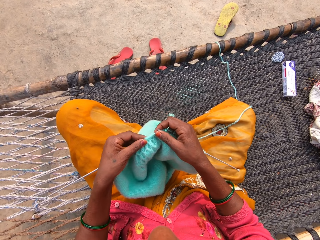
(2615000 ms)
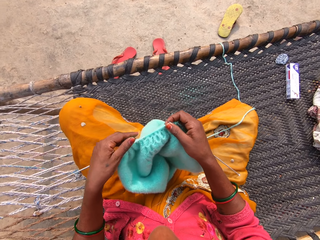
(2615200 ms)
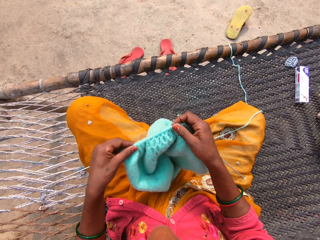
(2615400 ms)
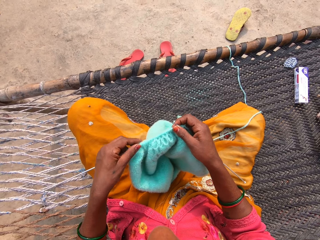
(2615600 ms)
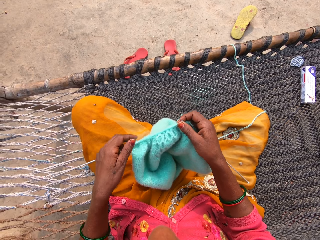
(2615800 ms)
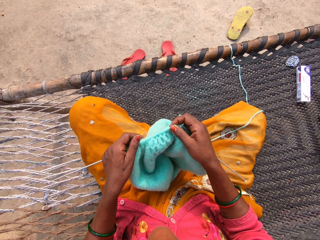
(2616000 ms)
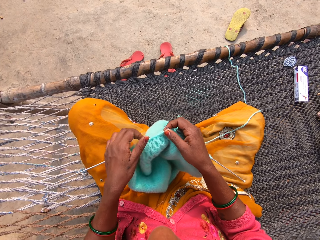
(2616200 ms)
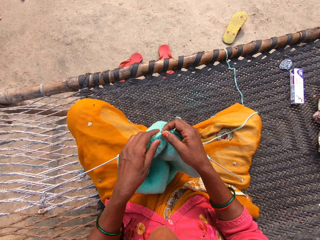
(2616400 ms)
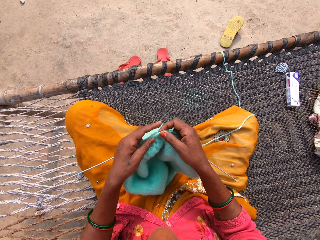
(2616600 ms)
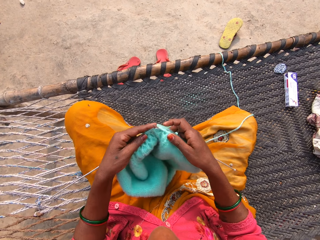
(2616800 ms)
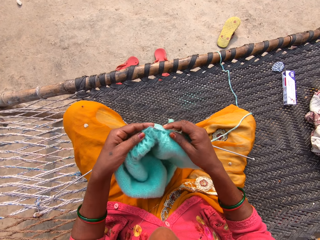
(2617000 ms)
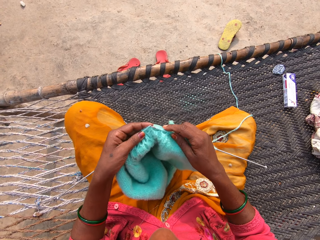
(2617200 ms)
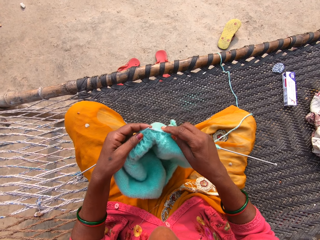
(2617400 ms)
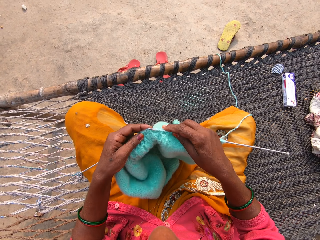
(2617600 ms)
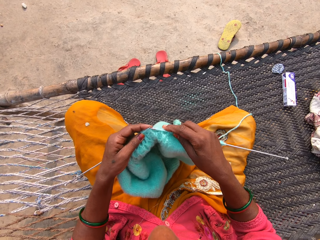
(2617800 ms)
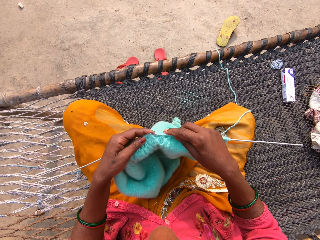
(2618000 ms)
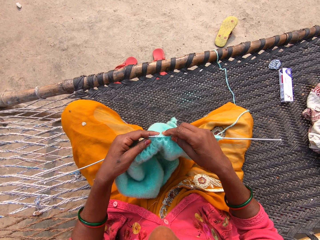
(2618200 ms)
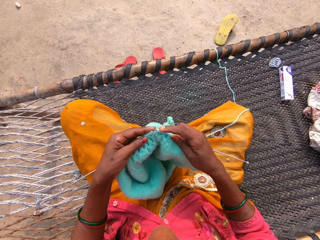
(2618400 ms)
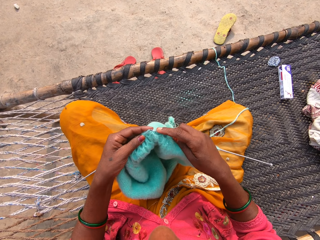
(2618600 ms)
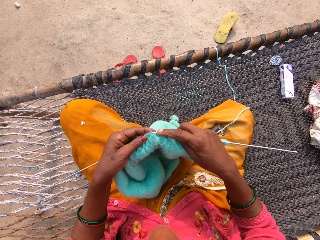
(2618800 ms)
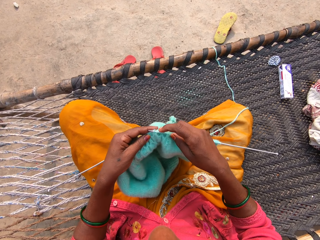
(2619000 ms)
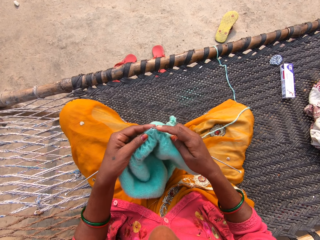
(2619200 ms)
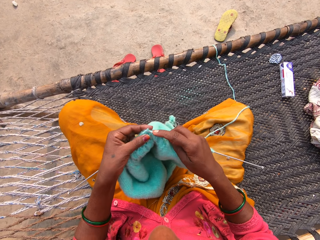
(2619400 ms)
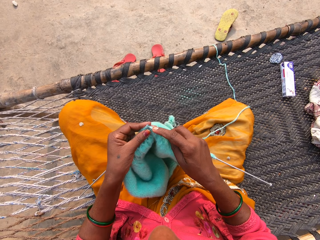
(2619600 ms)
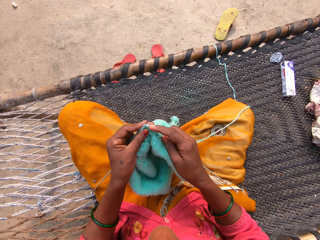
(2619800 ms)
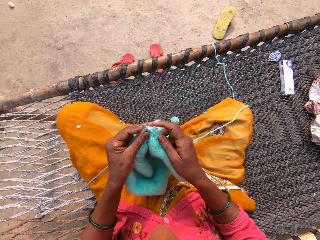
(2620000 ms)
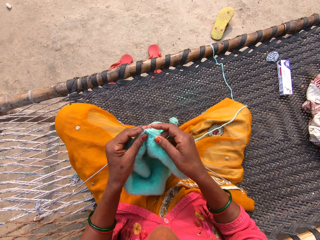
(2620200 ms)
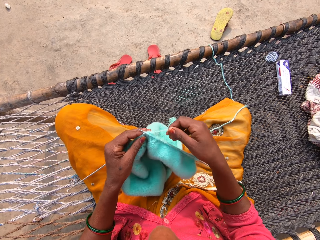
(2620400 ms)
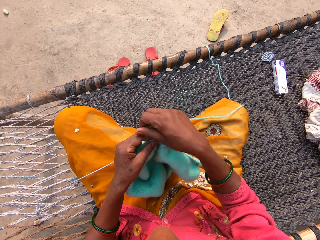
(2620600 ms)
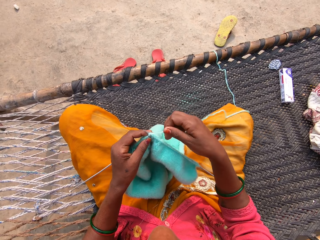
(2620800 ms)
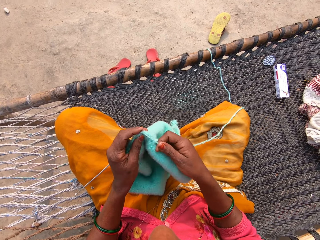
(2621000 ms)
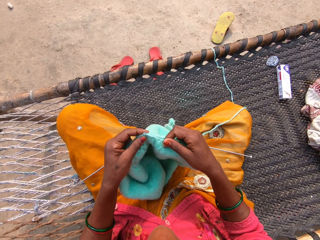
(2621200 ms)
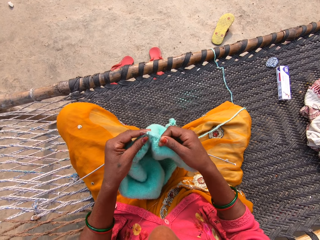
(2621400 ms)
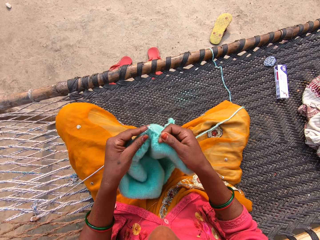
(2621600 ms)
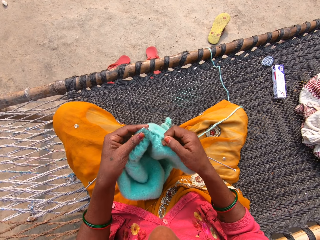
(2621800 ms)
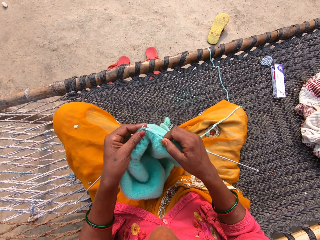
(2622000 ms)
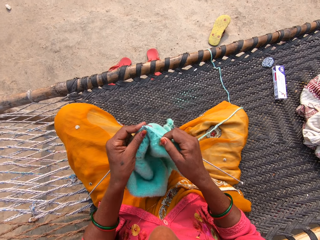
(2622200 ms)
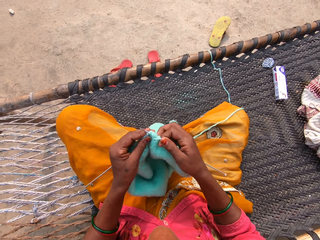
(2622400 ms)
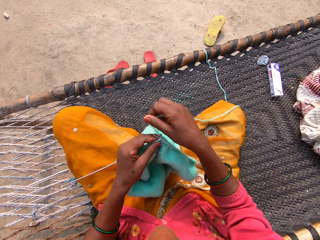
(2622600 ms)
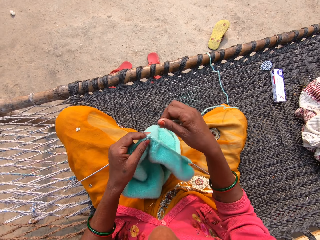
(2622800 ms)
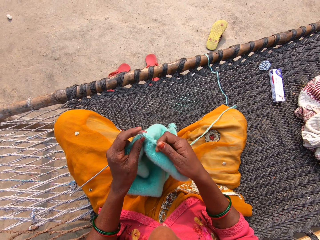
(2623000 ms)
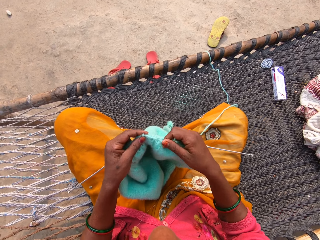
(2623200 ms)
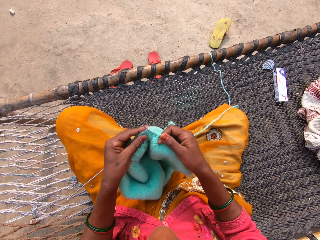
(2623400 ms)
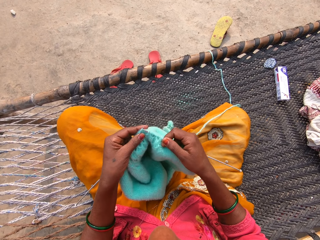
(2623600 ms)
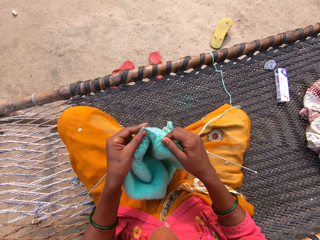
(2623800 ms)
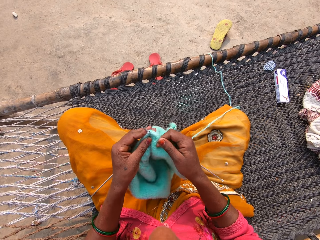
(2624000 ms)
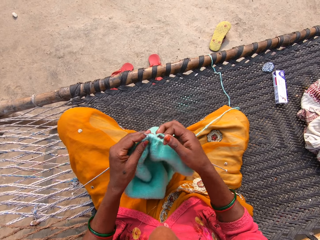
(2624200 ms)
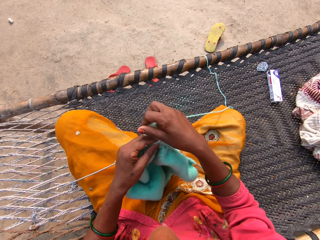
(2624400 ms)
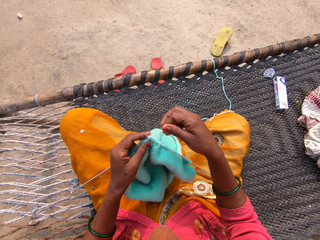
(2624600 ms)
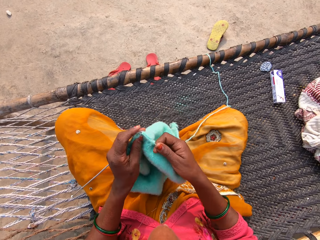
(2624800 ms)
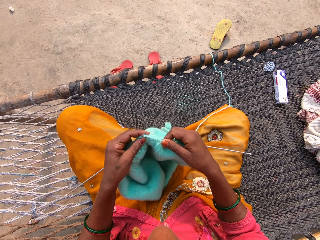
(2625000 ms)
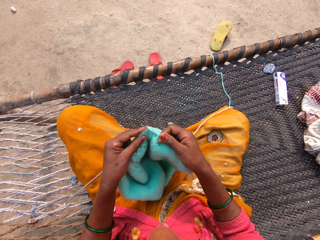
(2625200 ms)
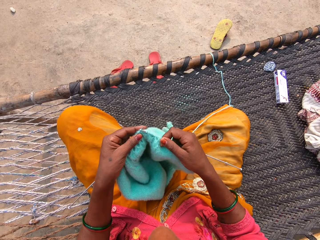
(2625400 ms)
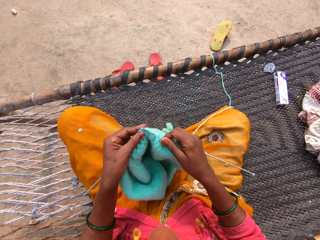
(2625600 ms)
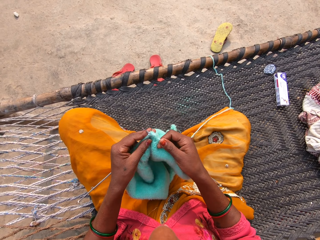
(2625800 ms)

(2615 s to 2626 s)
The camera wearer pulls the garment on the knitting needle. They knit the garment.

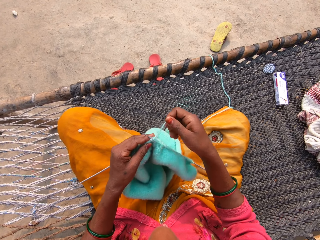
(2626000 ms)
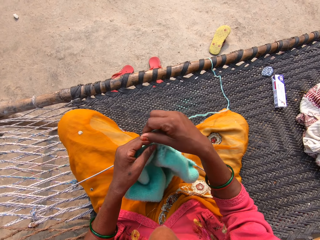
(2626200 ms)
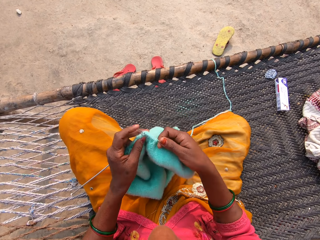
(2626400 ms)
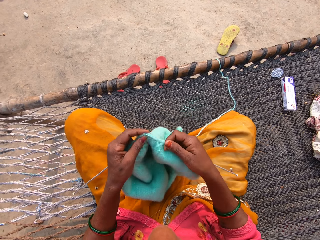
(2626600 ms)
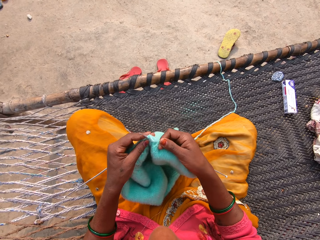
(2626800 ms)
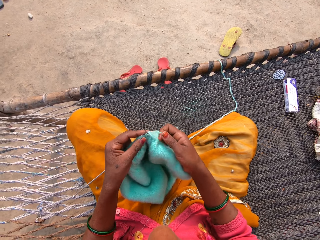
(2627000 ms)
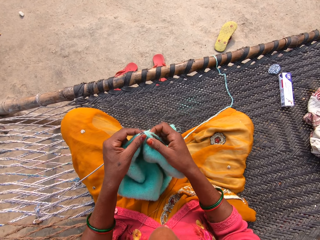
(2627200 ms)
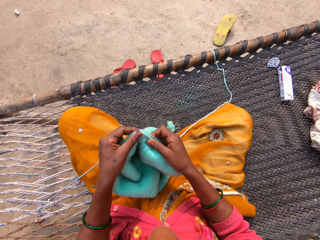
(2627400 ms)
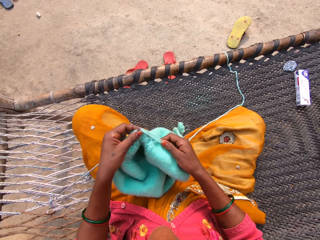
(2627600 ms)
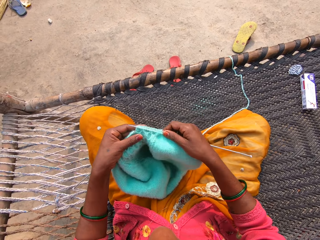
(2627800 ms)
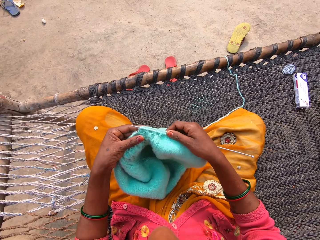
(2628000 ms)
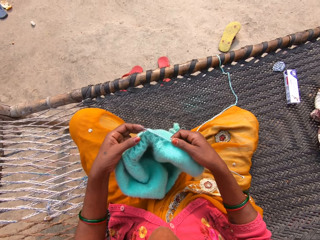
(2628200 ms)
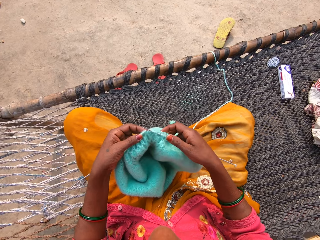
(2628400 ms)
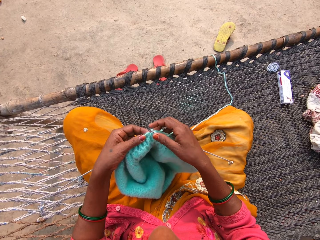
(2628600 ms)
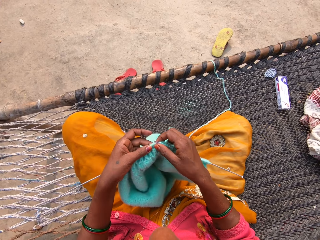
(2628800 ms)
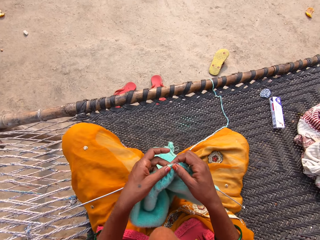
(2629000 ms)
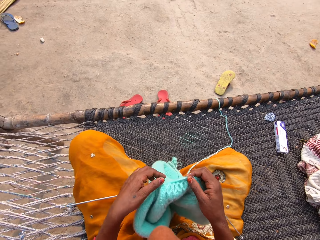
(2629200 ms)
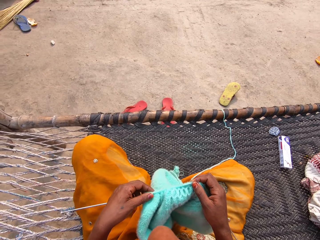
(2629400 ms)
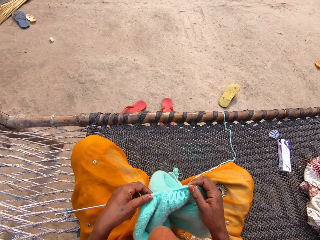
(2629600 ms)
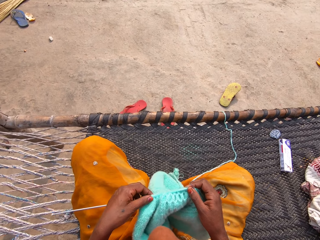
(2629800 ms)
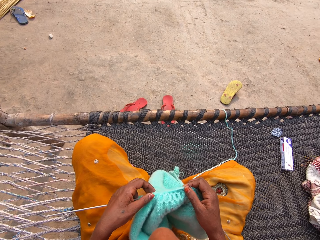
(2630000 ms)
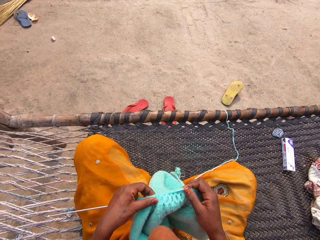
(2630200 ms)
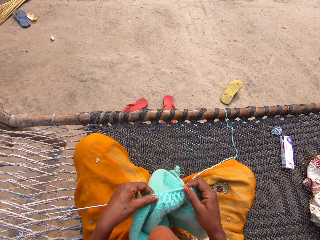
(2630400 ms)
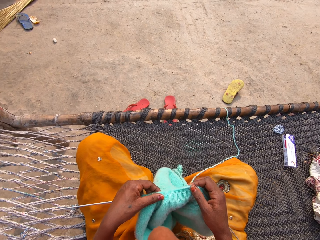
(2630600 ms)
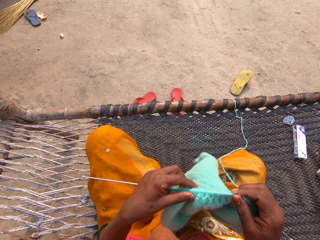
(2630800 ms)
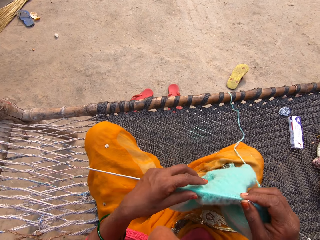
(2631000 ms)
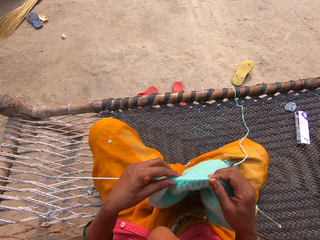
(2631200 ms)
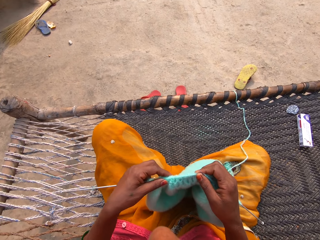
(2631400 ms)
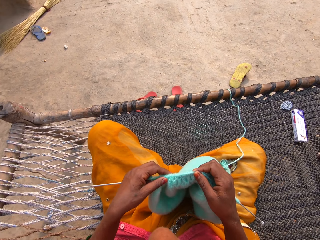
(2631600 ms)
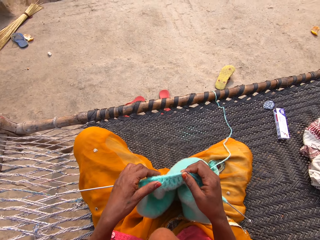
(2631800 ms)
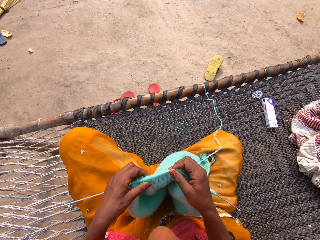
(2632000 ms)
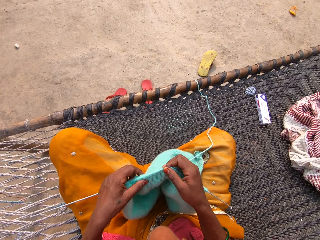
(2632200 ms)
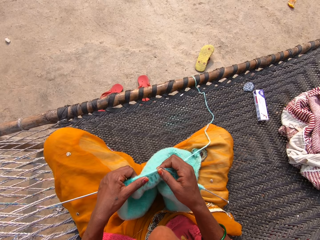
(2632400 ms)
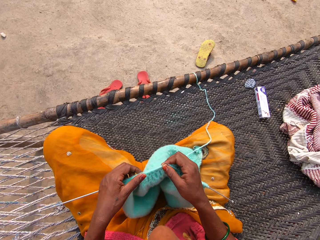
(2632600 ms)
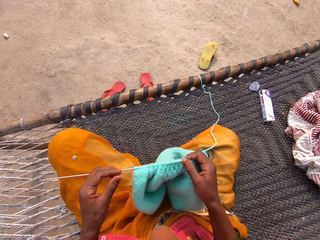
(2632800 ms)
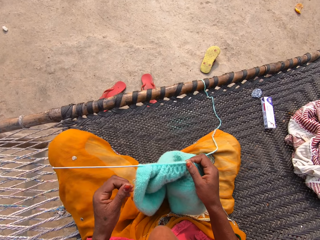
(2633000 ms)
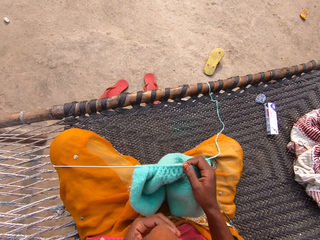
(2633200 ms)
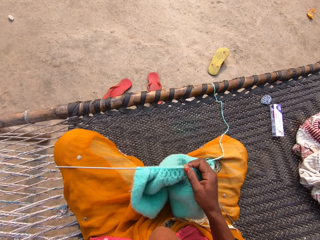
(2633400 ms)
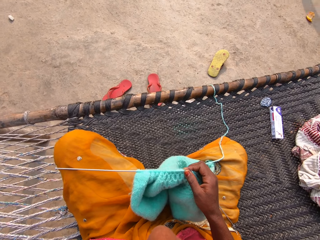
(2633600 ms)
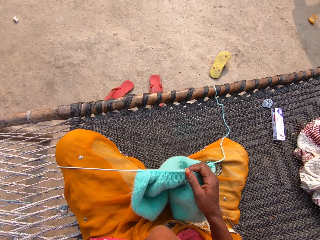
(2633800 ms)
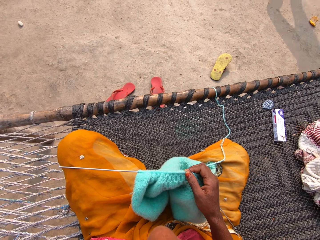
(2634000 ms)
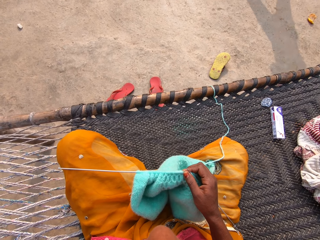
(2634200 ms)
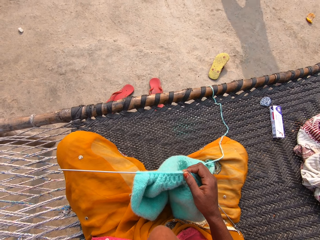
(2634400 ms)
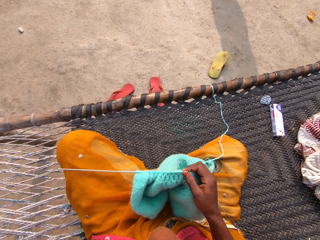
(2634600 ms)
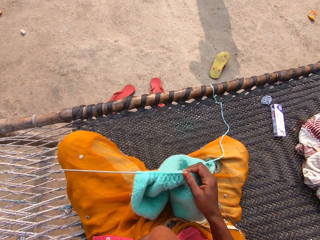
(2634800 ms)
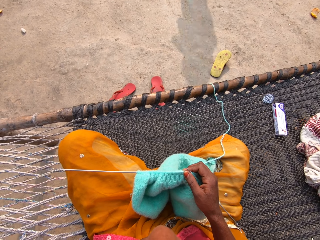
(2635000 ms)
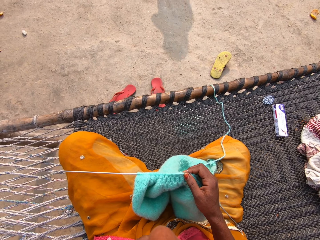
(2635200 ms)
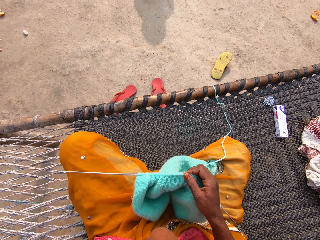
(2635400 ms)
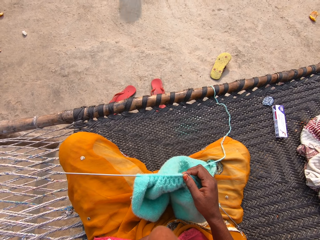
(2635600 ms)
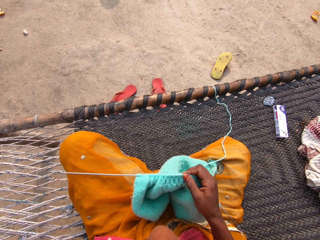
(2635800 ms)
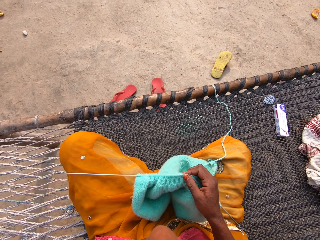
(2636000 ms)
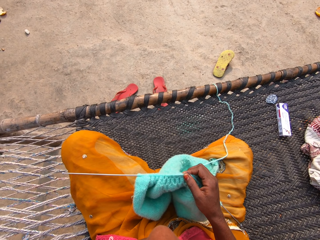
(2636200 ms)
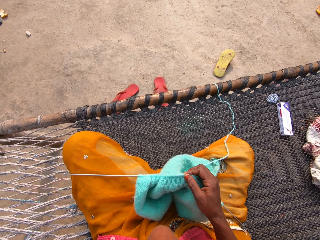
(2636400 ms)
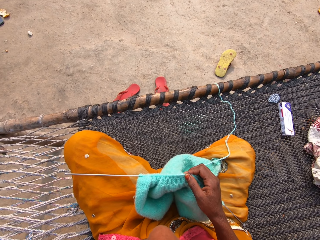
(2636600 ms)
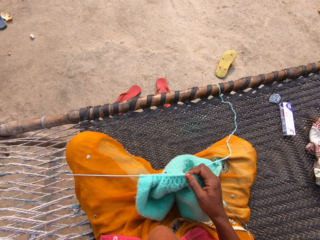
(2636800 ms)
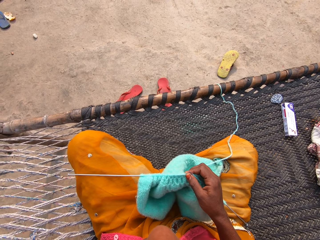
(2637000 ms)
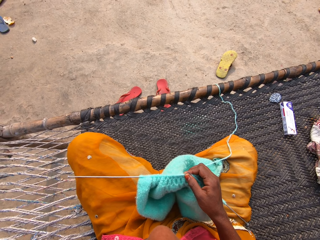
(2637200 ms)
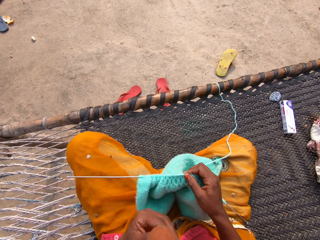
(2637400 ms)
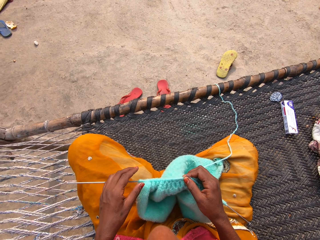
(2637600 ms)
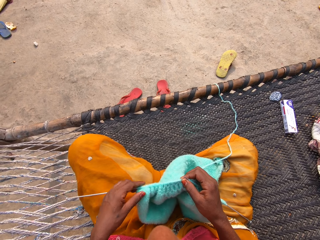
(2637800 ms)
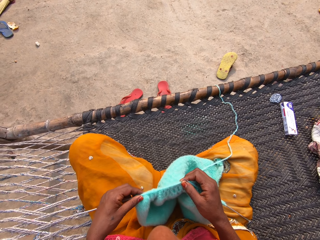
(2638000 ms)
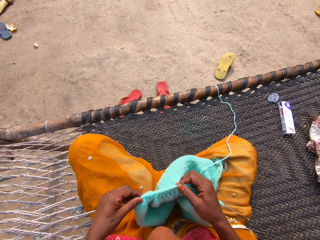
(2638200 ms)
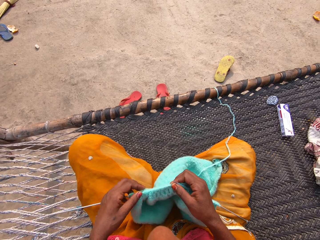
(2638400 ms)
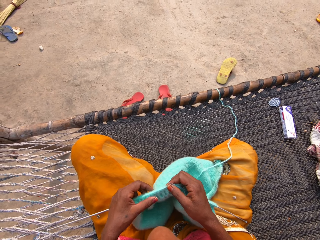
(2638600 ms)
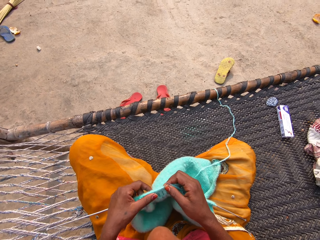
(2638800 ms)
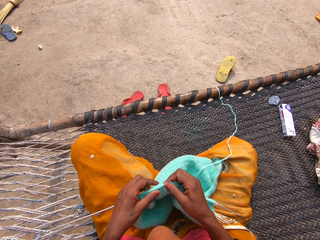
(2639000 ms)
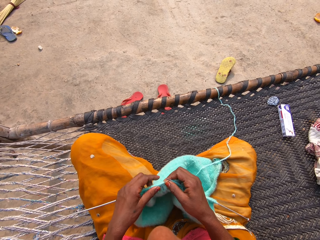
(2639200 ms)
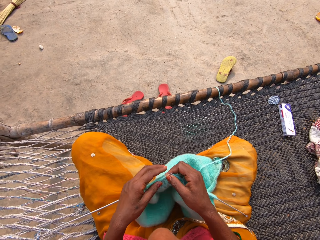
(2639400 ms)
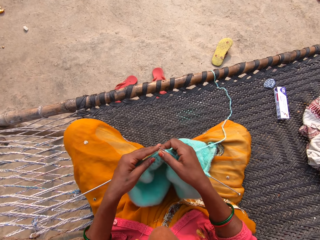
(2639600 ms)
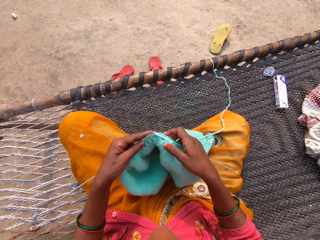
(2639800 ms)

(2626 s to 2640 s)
The camera wearer checks the garment. She holds the knitting pins and yarn with her right hand. She touches her face with her left hand. She holds the garment.
